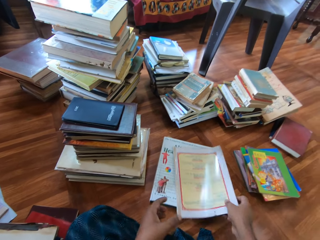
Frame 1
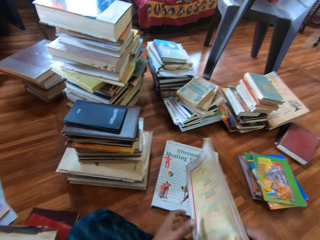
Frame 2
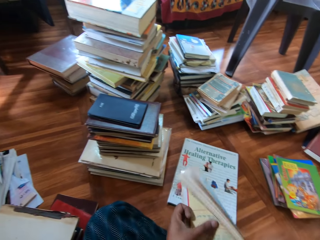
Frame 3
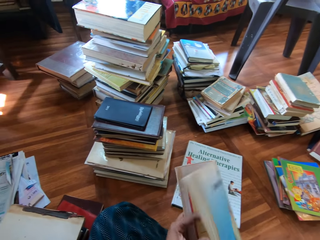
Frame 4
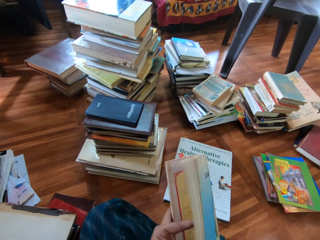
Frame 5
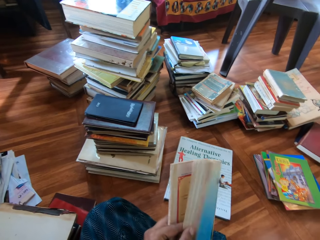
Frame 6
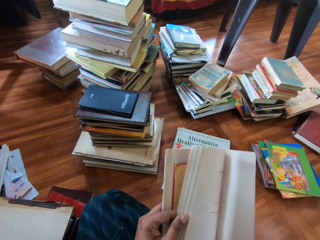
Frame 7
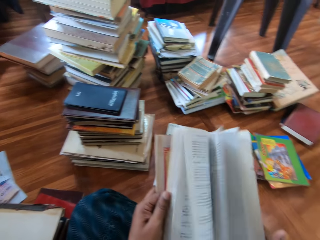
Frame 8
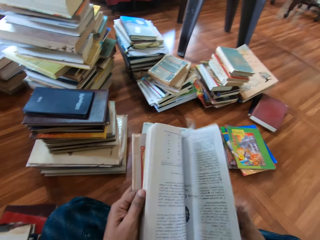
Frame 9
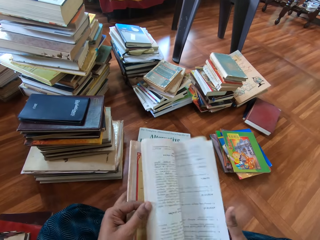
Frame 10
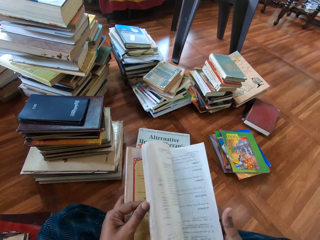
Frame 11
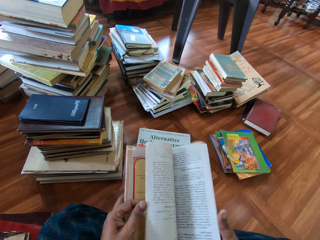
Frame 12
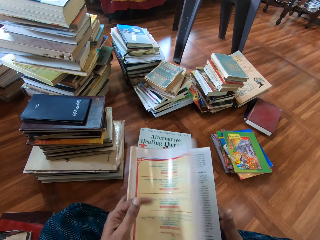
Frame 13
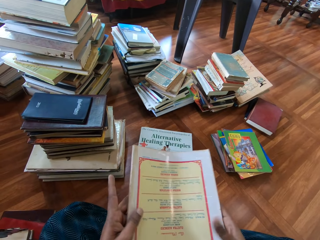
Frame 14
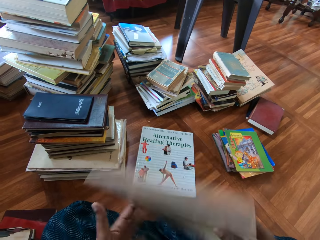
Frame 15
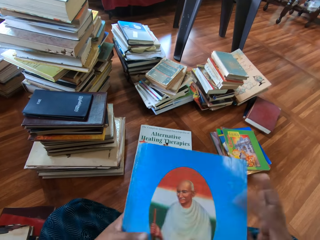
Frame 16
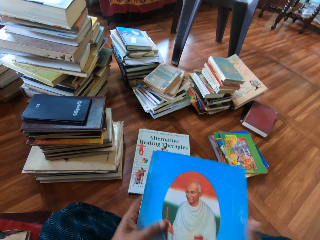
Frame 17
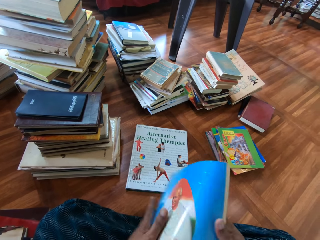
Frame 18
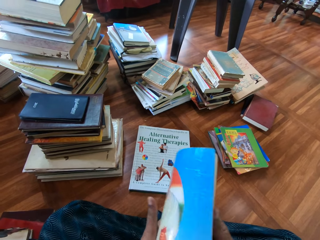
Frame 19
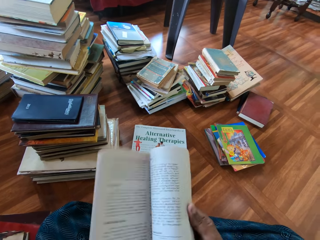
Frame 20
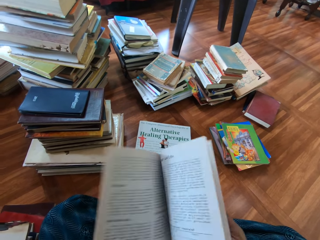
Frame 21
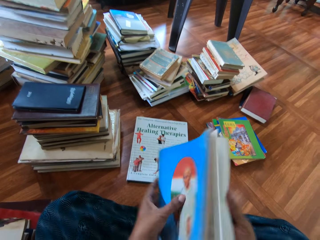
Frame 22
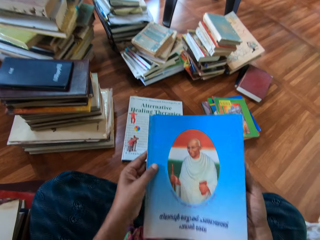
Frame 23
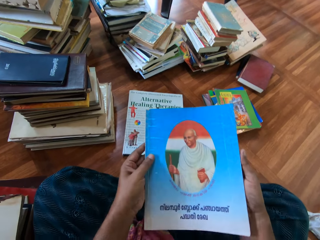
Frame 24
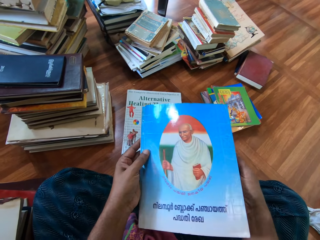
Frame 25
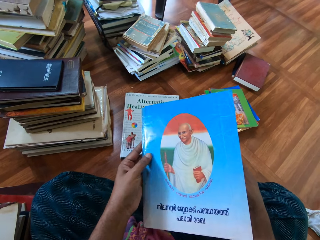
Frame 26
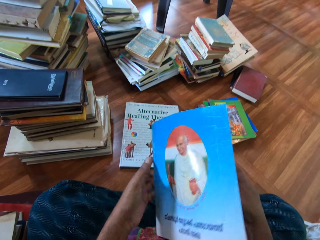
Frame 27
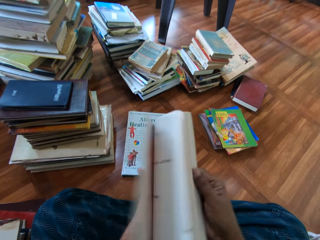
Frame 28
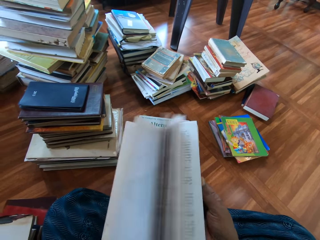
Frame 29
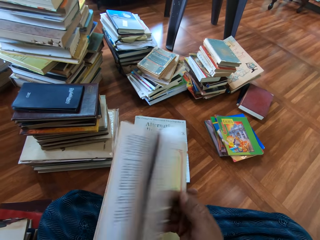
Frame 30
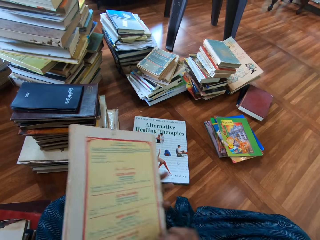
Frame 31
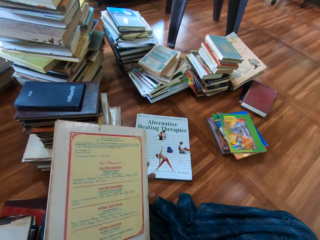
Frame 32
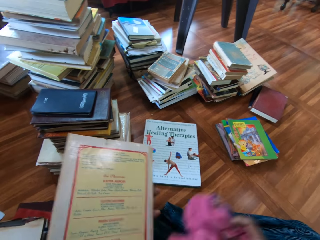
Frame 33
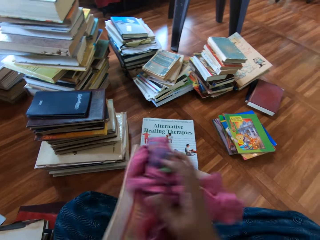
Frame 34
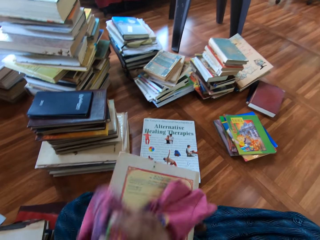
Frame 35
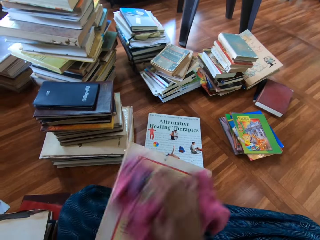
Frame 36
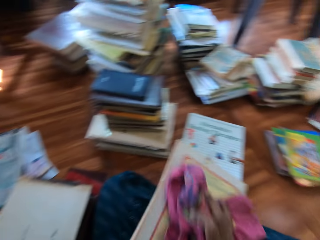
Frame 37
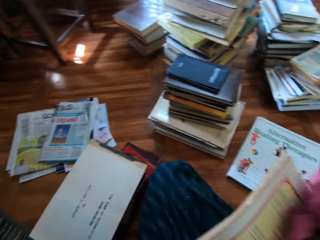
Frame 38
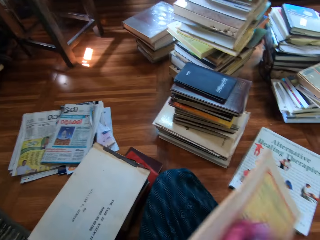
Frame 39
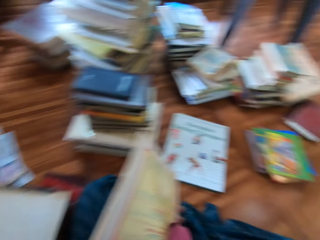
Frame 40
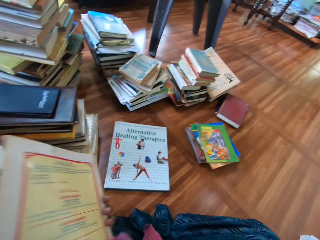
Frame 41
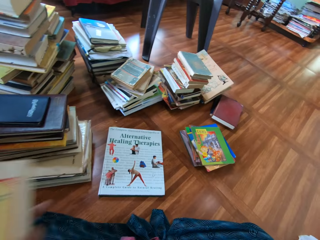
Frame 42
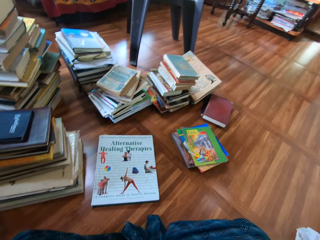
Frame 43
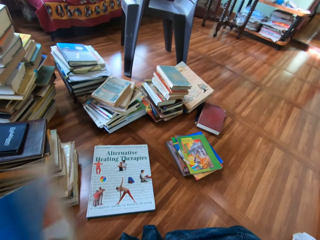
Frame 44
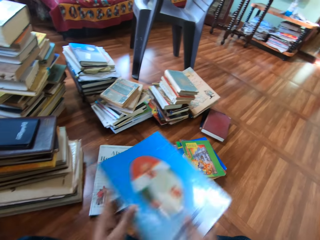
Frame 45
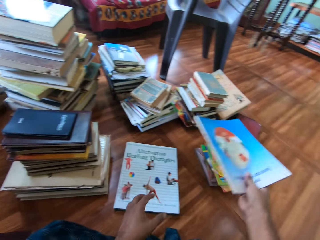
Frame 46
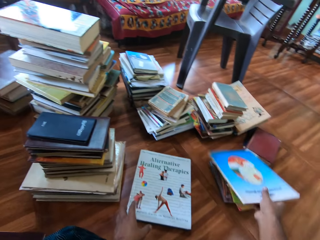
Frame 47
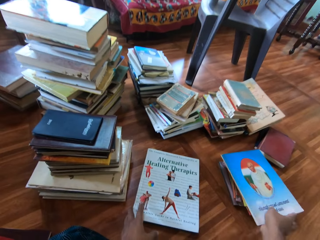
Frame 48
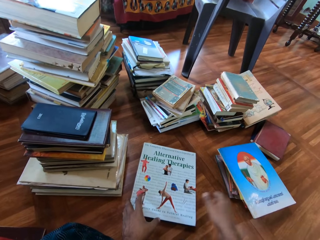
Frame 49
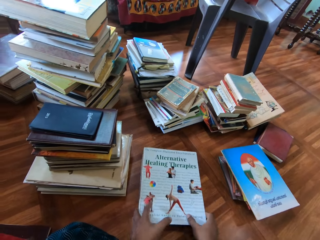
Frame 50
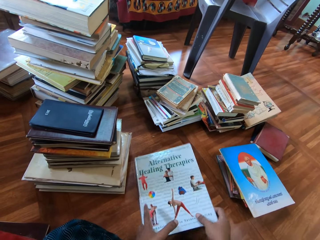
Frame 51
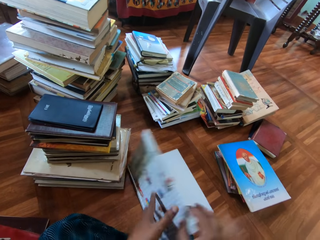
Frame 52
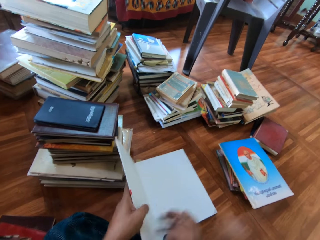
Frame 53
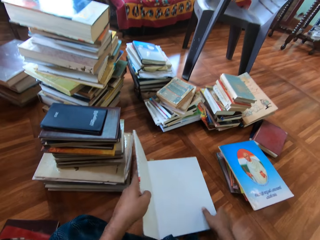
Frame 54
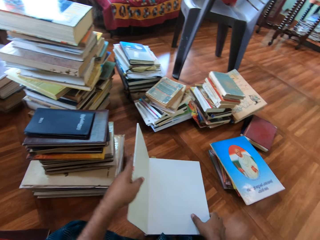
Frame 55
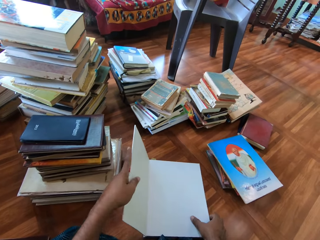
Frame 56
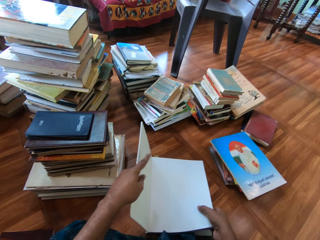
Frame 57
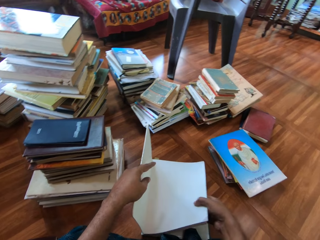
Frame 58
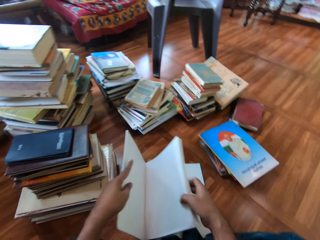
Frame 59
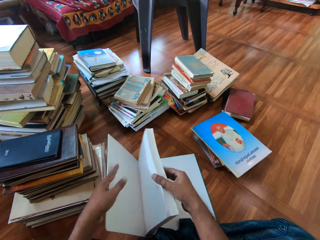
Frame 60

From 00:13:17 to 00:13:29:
The camera wearer picks up the book on the book from the floor with his right hand. He holds the book in his right hand with his left hand. He flips through the pages of the book in both hands with his left hand. He opens the book pages. He flips the book with both hands. He flips through the pages of the book in both hands with his right hand. He closes the book in both hands with his left hand. He flips through the pages of the book in both hands with his right hand. He removes his right hand from the book in his left hand. He picks up the towel from his lap with his right hand. He cleans the book in his left hand with the towel in his right hand. He drops the towel on his lap with his right hand. He passes the book from his left hand to his right hand. He drops the book on the books on the floor with his right hand. He holds the book on the floor with both hands. He takes the book on the floor. He opens the book on the floor with his right hand.

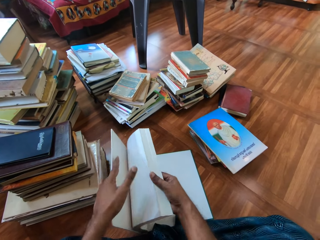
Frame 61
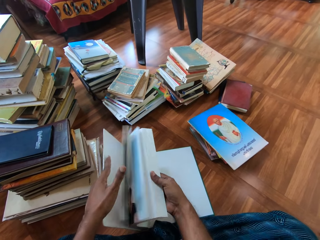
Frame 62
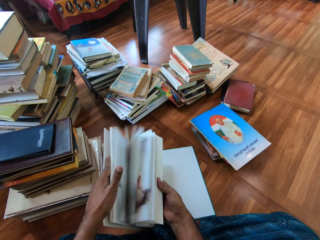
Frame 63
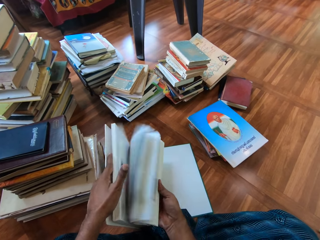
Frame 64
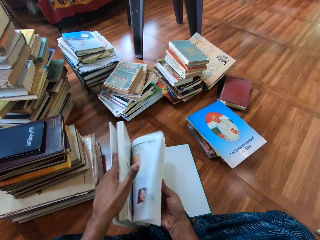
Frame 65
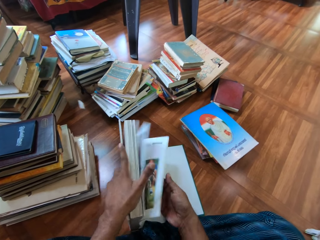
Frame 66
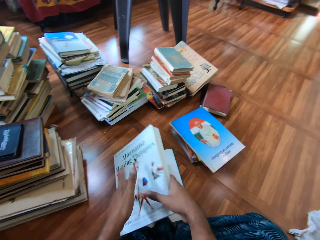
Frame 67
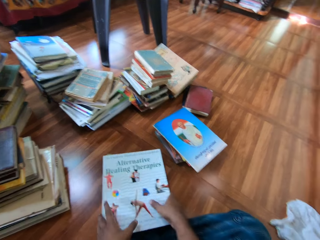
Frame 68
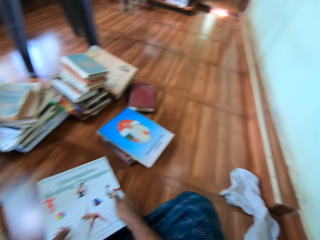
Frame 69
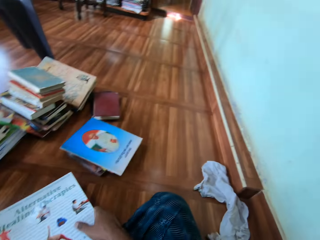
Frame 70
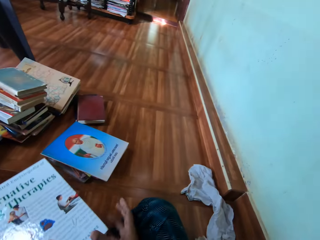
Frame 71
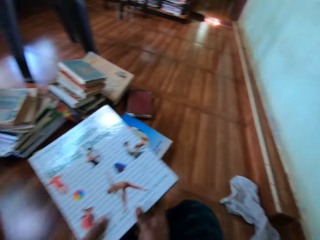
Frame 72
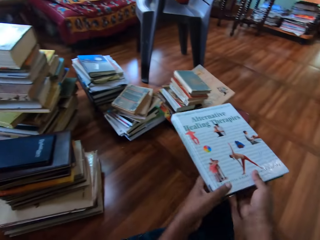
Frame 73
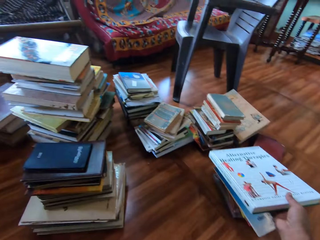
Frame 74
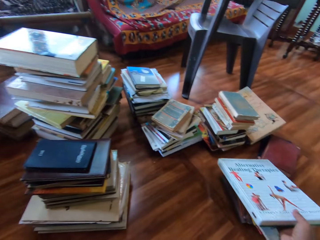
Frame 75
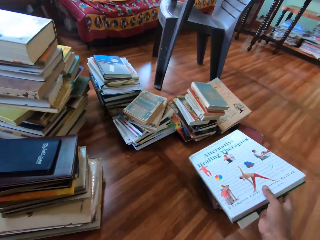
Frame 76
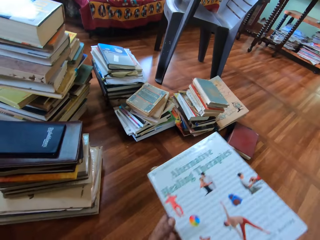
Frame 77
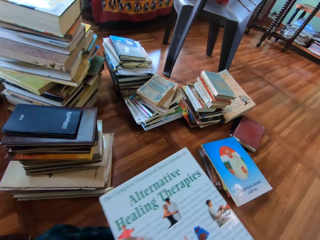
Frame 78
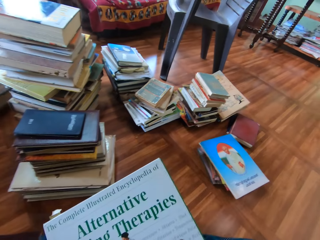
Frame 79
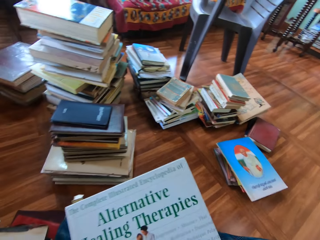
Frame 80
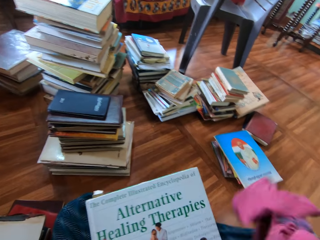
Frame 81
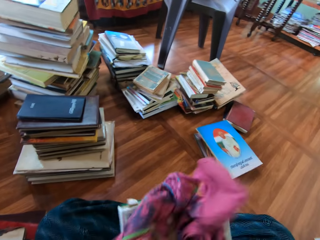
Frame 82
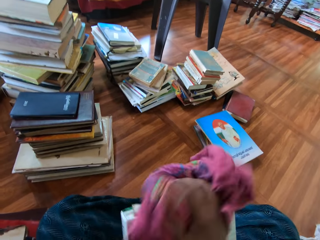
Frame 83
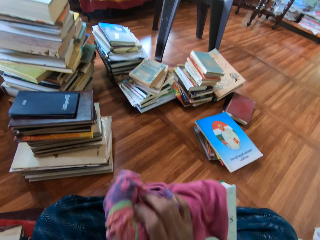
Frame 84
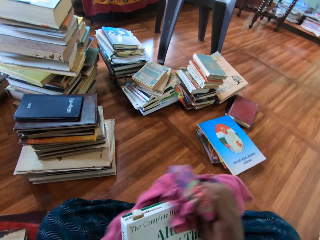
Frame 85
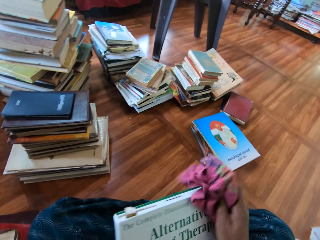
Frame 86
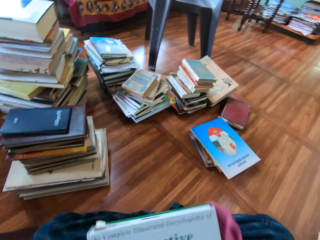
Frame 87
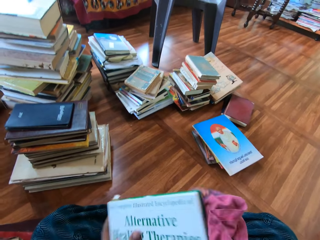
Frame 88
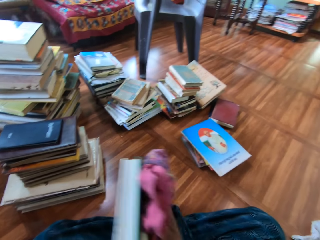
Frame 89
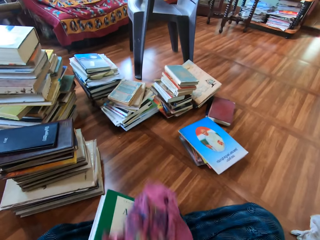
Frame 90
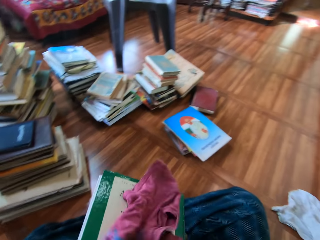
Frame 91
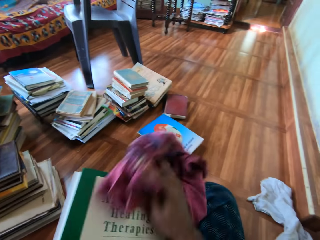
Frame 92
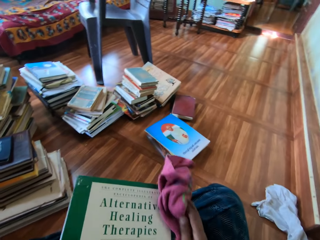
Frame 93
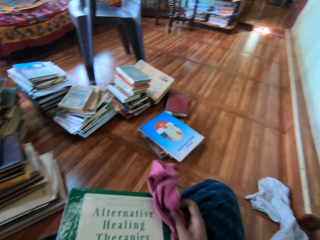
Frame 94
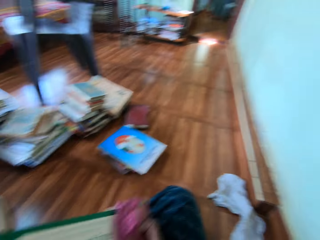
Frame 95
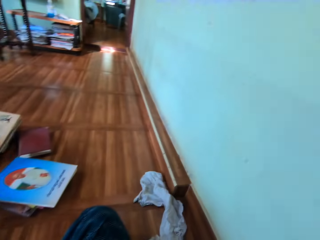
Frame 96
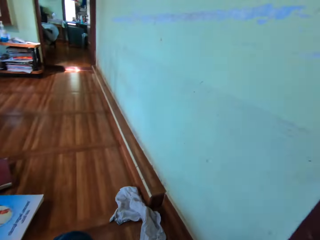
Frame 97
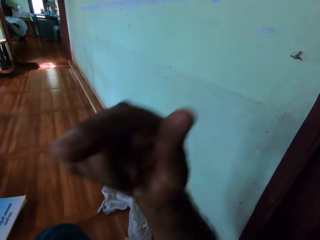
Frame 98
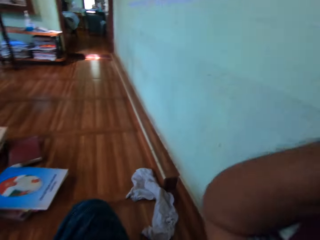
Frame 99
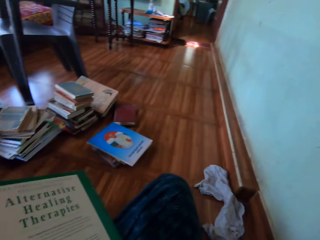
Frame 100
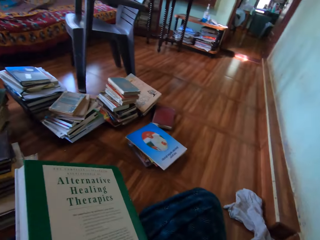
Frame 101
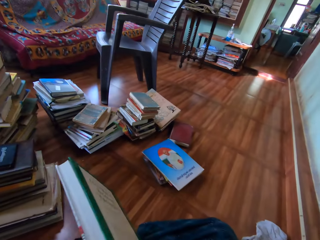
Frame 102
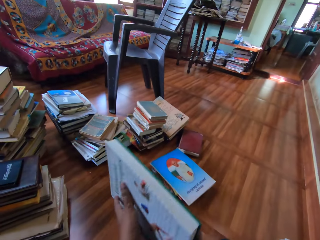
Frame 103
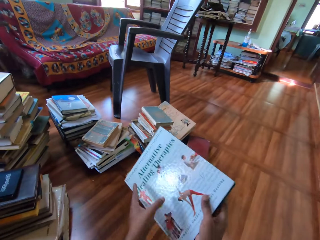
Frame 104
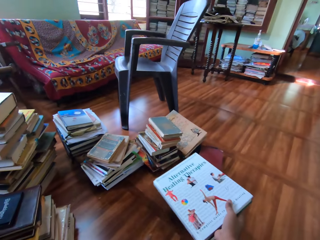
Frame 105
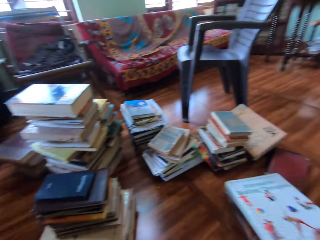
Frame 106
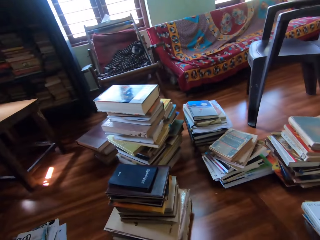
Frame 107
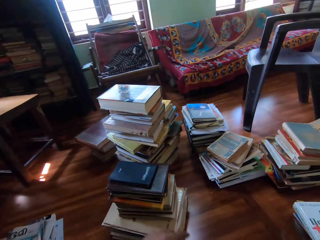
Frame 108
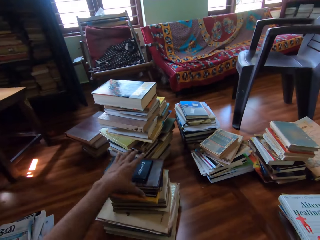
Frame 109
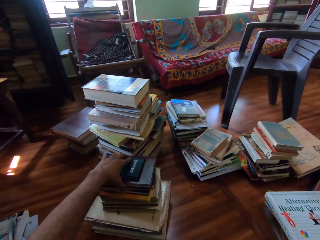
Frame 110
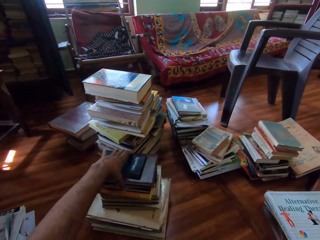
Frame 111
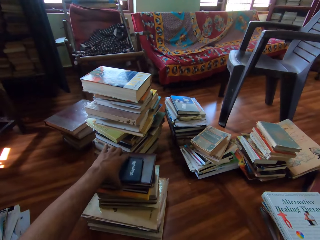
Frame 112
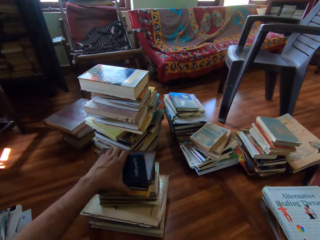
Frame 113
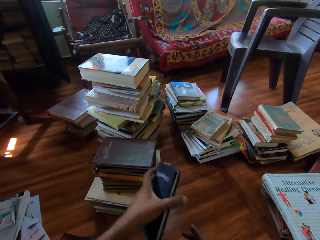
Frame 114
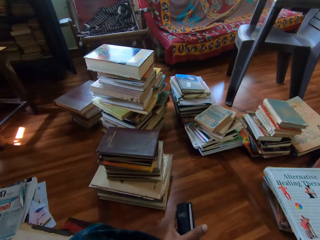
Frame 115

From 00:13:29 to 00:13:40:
The camera wearer flips through the pages of the book on the floor with his right hand. He opens the book pages. He closes the book on the floor with both hands. He carries the book from the floor with both hands. He puts the book on the floor. He removes his left hand from the book in his right hand. He taps the books on the floor with the book in his right hand. He passes the book from his right hand to his left hand. He picks up the towel from the floor with his right hand. He cleans the book in his left hand with the towel in his right hand. A woman speaks to the camera wearer. The camera wearer drops the towel on the floor with his right hand. He touches his camera with his right hand. He speaks to the woman. He raises the hand. He passes the book from his left hand to his right hand. He drops the book on the books on the floor with his right hand. He picks up a book from the books on the floor with his left hand.
